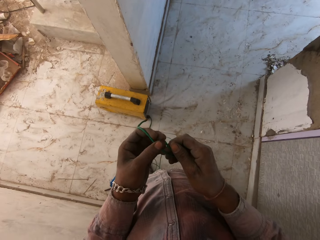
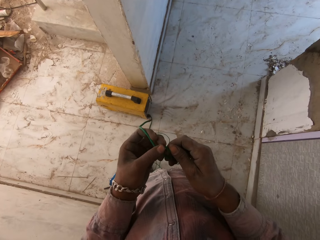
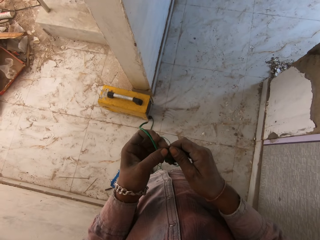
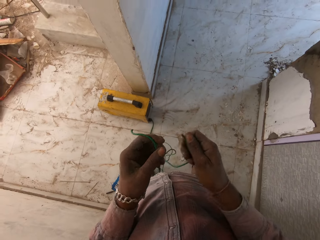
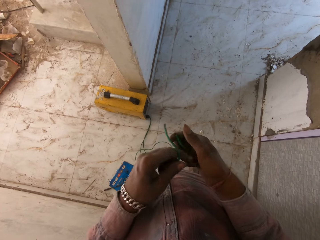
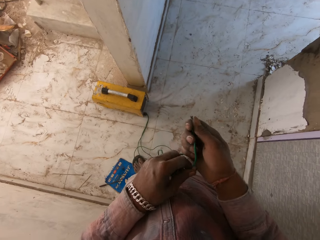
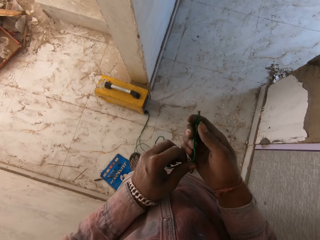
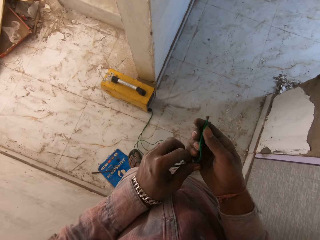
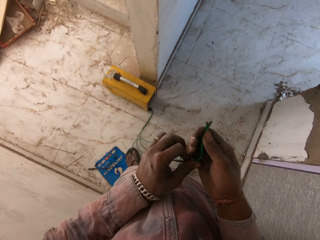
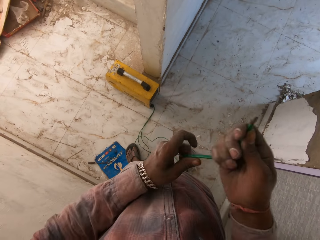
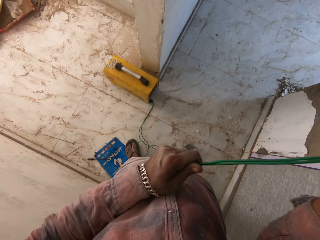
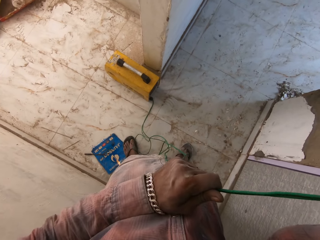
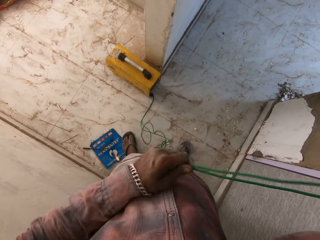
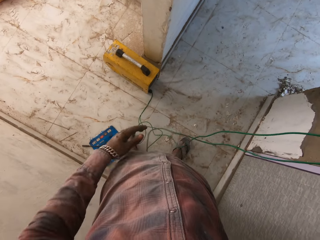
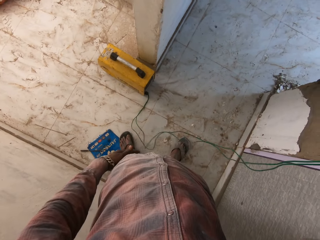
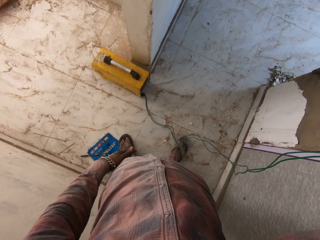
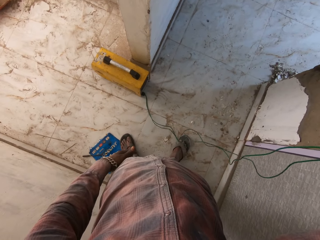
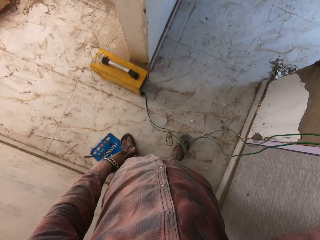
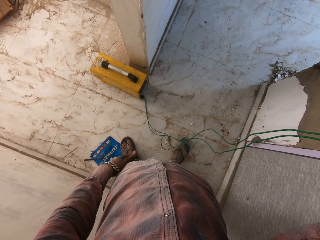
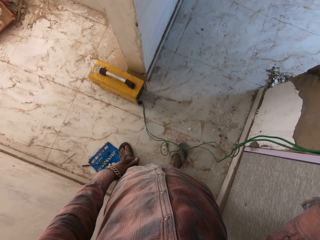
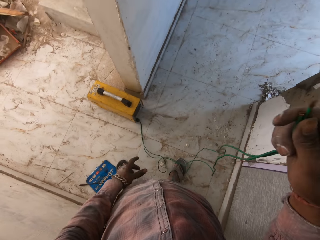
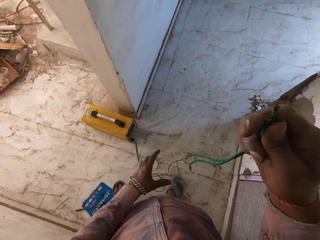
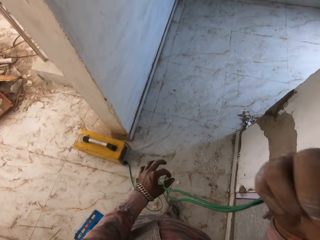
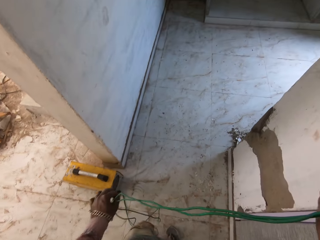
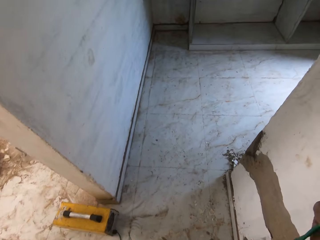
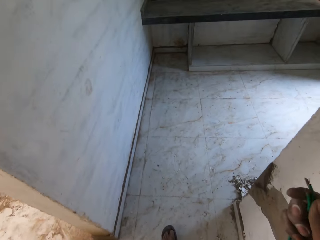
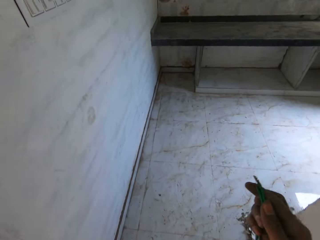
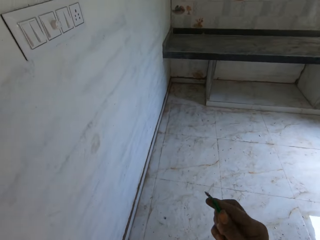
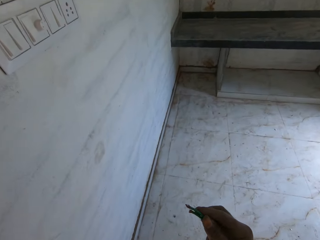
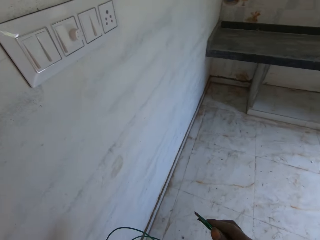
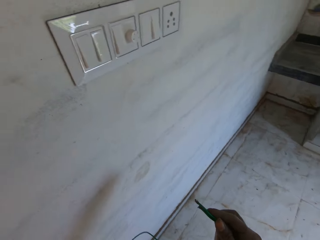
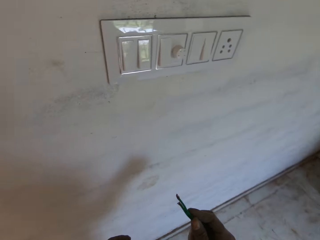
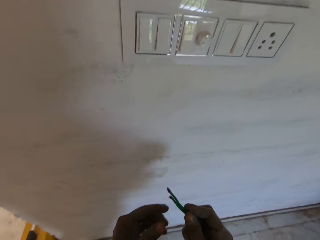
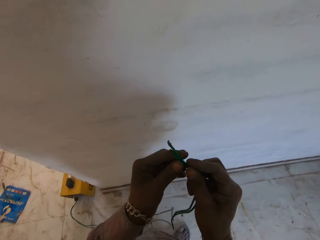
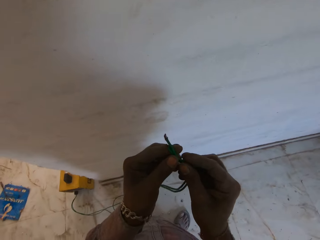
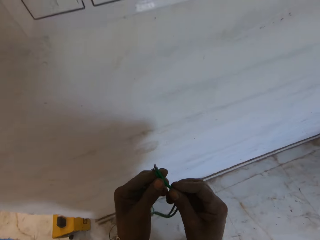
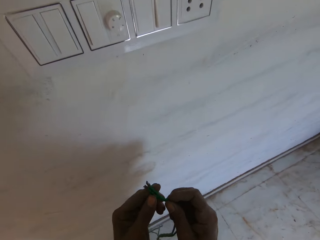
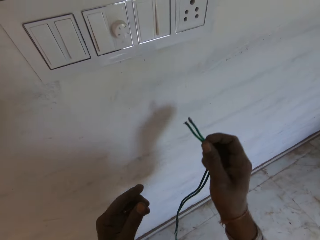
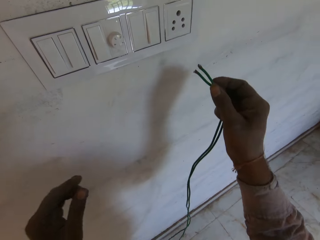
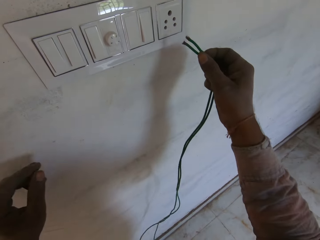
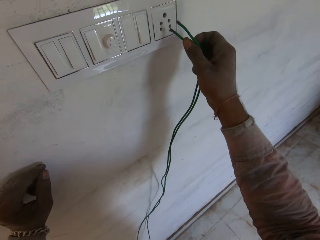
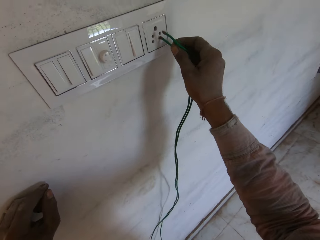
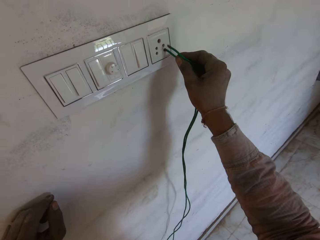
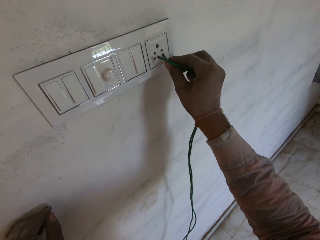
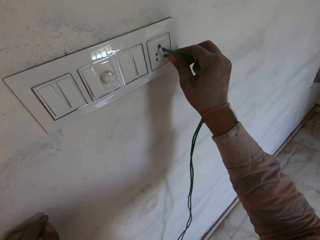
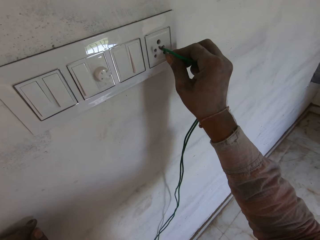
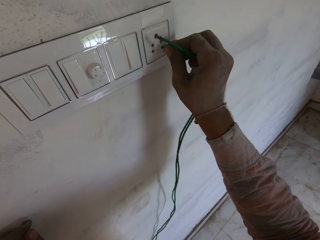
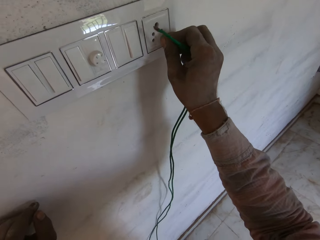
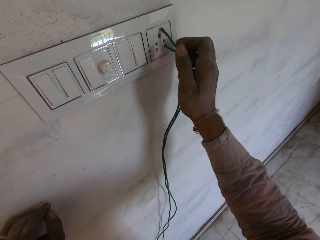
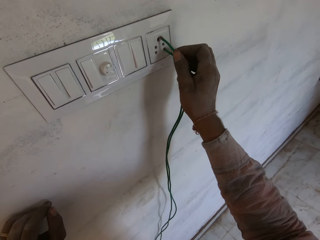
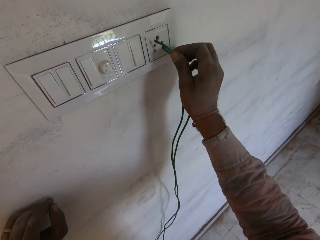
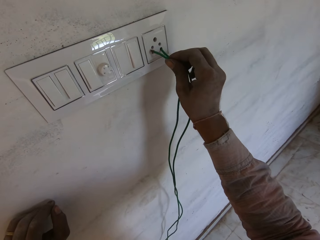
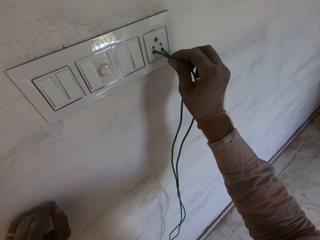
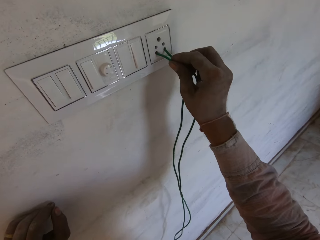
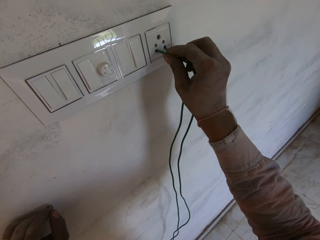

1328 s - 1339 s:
The camera wearer pulls the cable. He folds the wire. He aligns the cable with both hands. He walks around the room. He holds the cable with both hands. He pulls his hand off the cable. He fixes the cables on the socket.

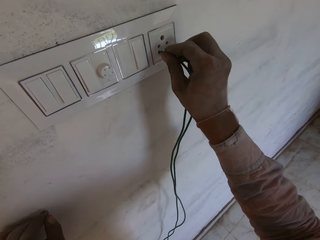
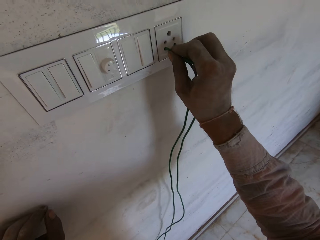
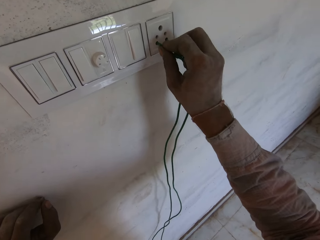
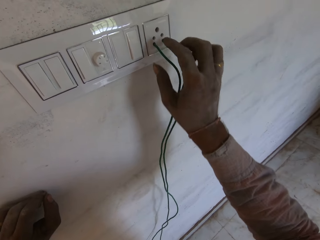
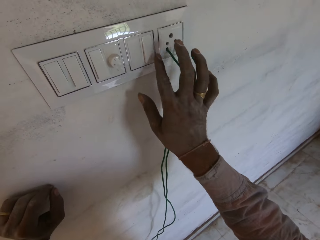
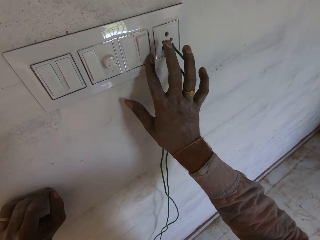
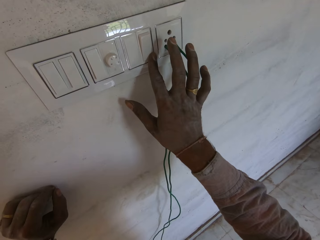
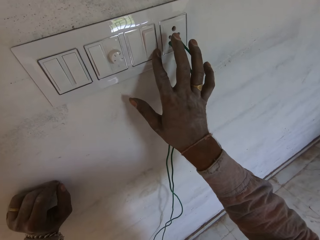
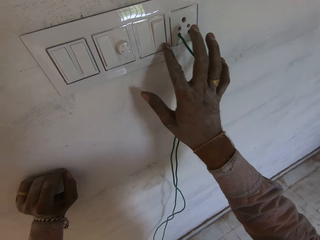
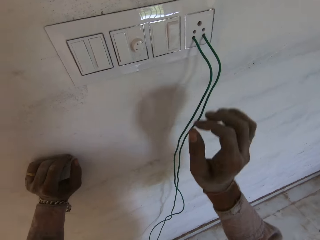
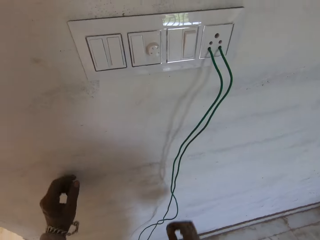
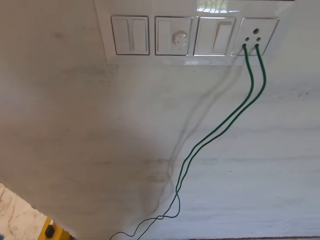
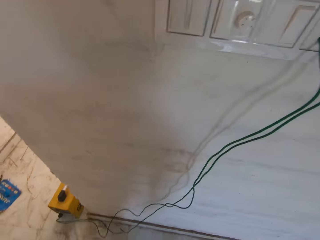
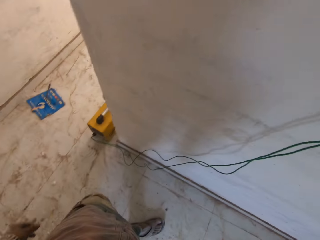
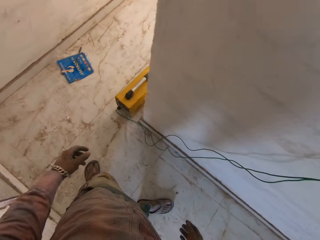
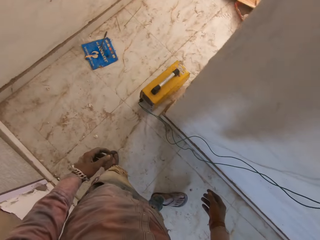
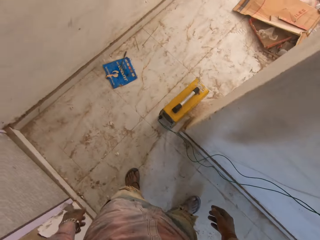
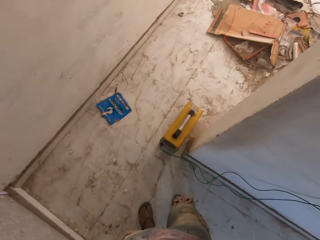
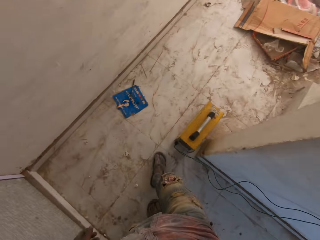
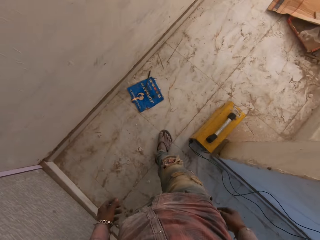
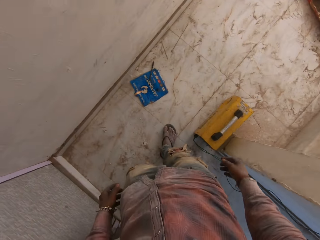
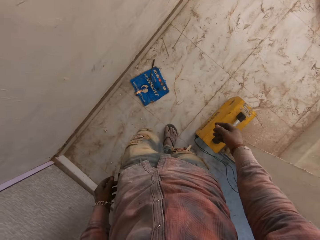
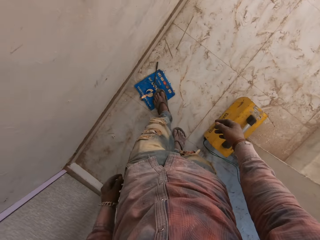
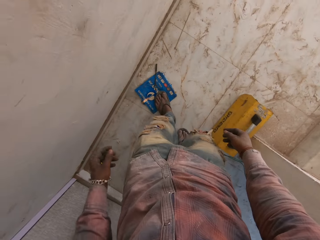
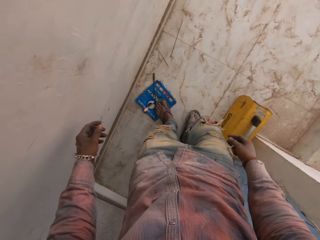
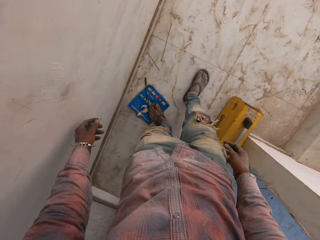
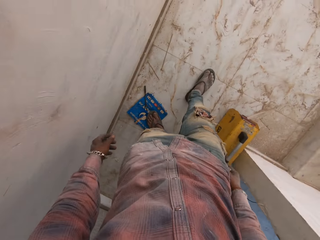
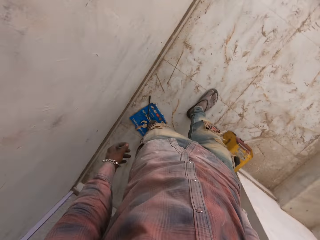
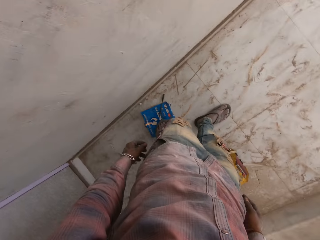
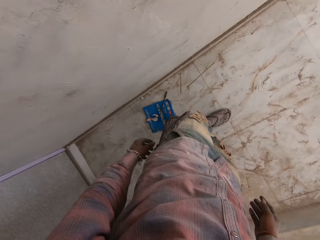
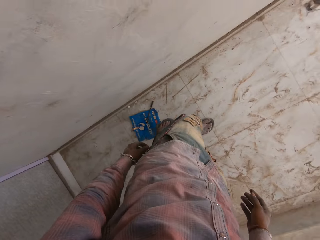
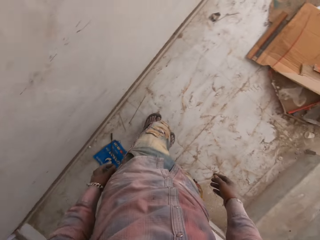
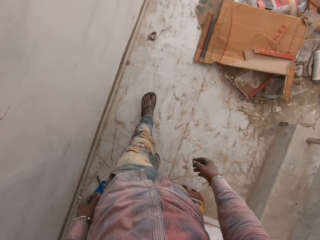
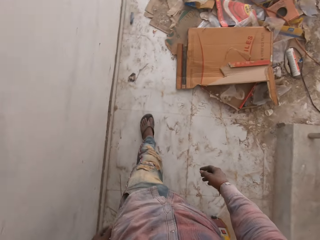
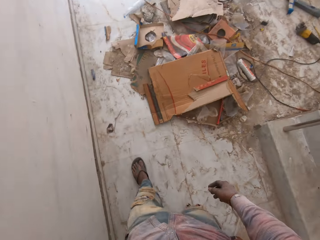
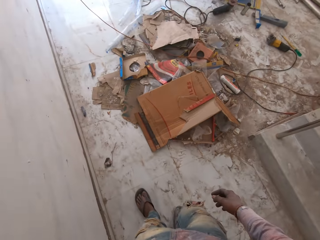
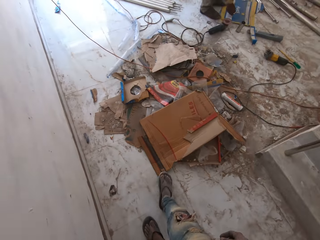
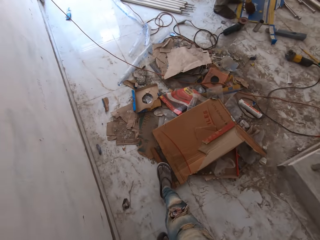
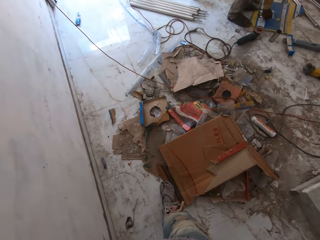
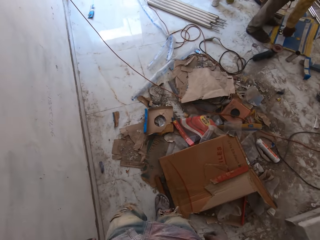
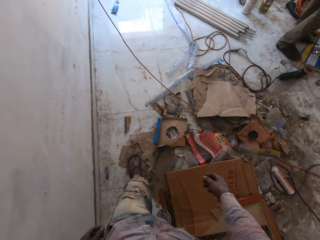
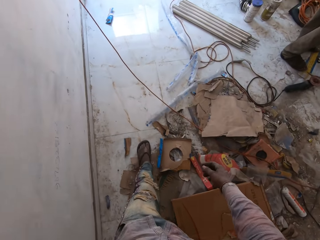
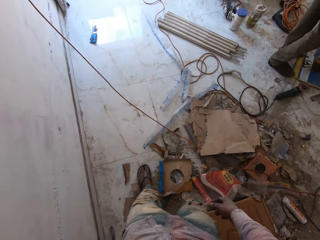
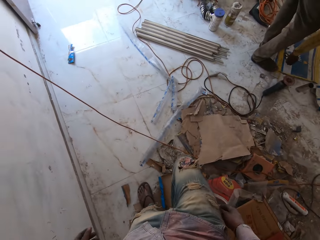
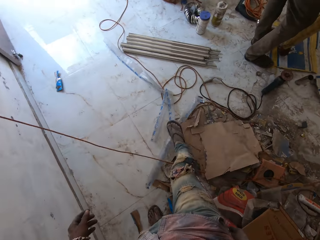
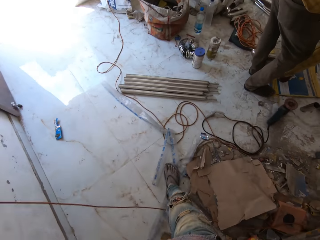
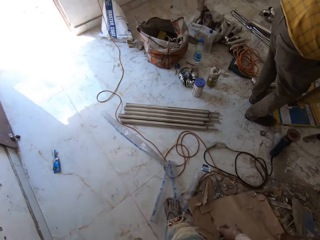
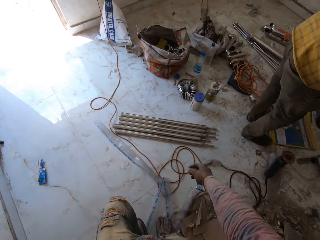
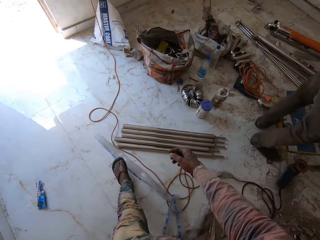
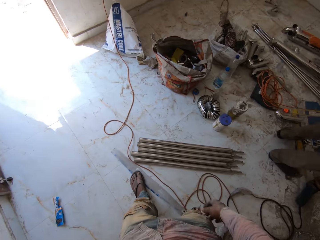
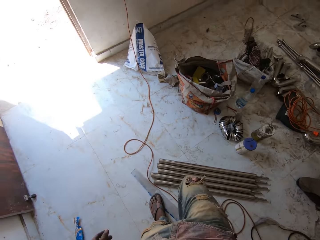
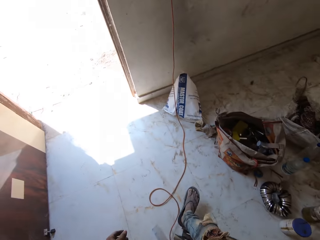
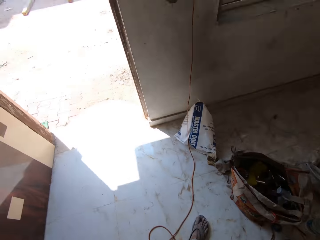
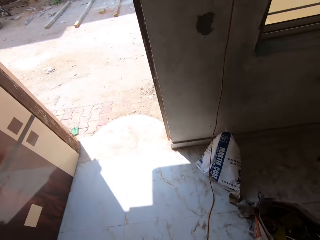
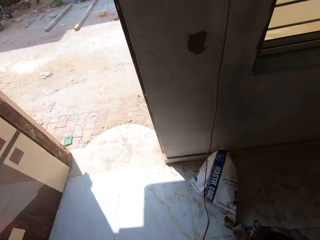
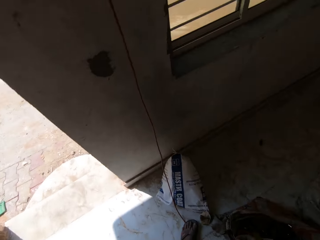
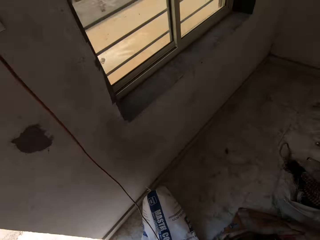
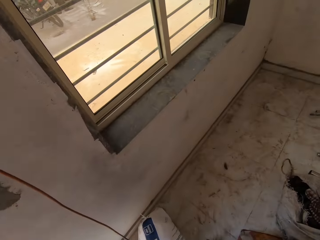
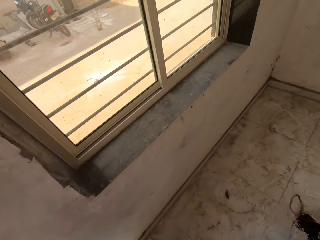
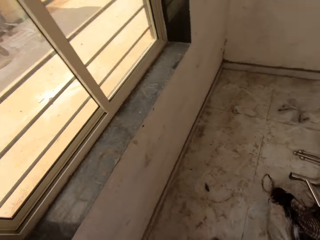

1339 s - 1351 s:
The camera wearer presses the switch button. They put the socket on. They walk away from the socket, look around the room, and walk around the house.
